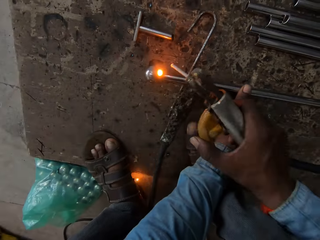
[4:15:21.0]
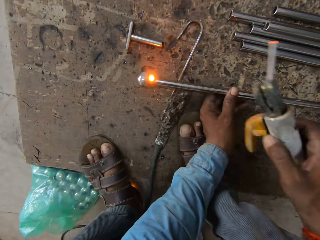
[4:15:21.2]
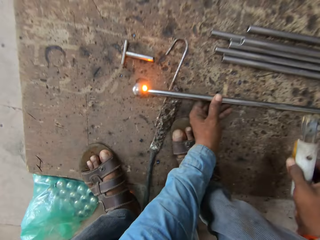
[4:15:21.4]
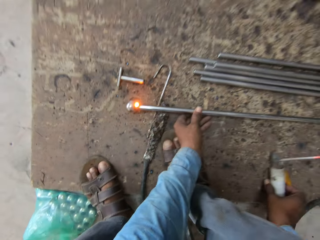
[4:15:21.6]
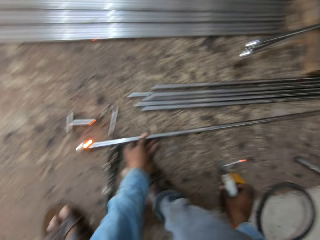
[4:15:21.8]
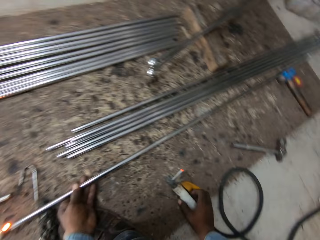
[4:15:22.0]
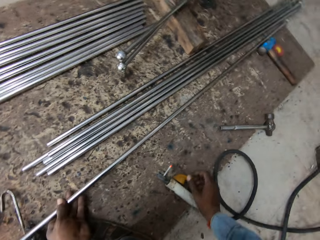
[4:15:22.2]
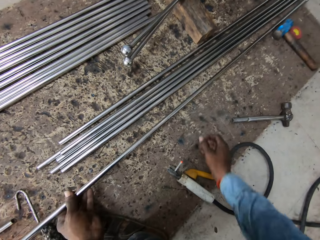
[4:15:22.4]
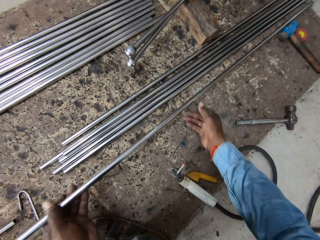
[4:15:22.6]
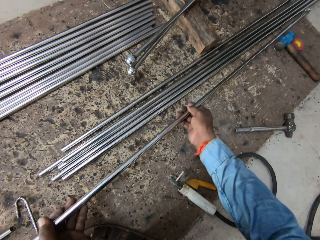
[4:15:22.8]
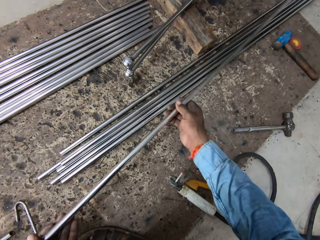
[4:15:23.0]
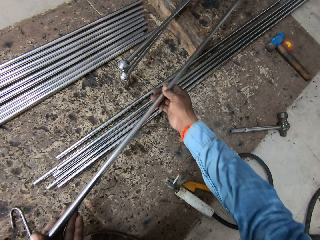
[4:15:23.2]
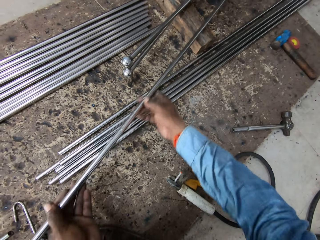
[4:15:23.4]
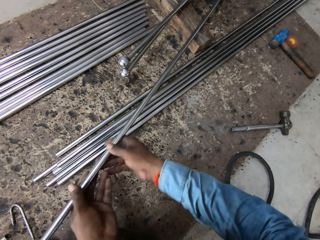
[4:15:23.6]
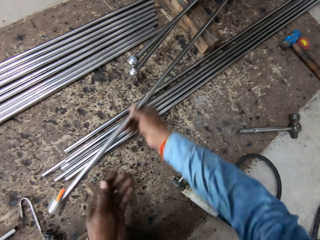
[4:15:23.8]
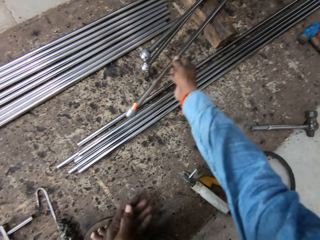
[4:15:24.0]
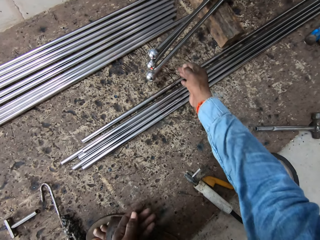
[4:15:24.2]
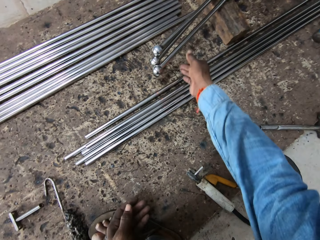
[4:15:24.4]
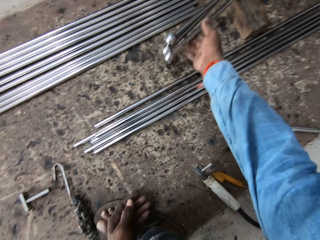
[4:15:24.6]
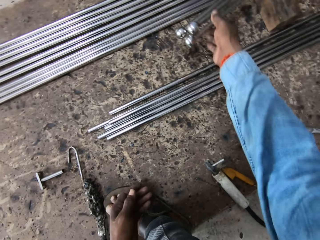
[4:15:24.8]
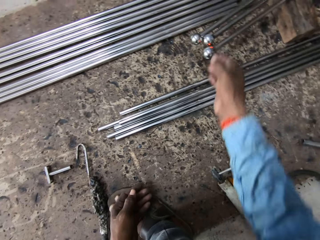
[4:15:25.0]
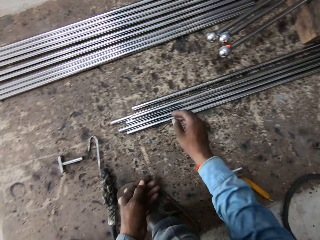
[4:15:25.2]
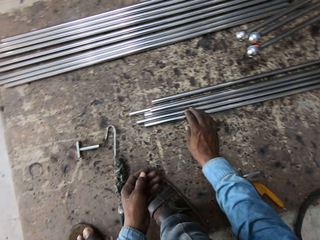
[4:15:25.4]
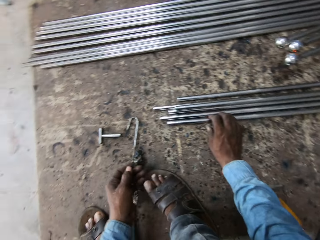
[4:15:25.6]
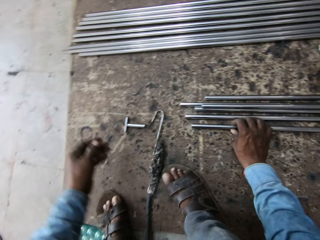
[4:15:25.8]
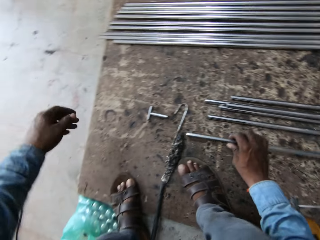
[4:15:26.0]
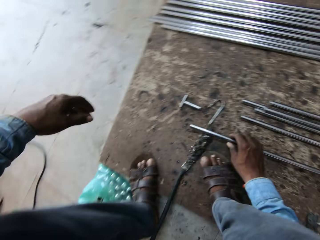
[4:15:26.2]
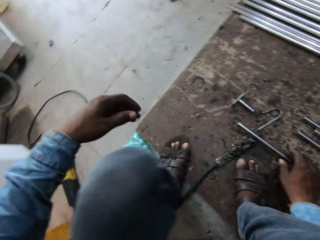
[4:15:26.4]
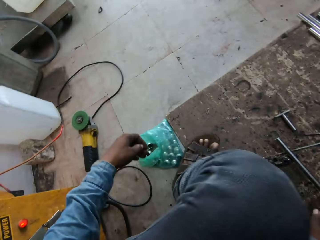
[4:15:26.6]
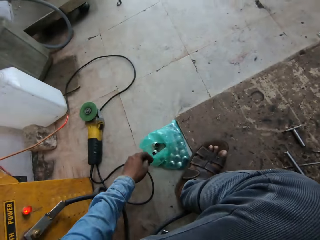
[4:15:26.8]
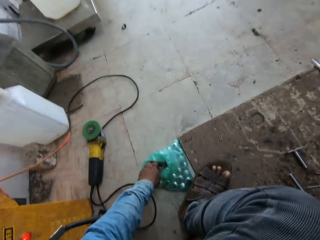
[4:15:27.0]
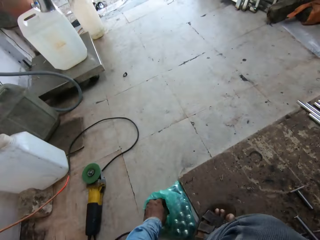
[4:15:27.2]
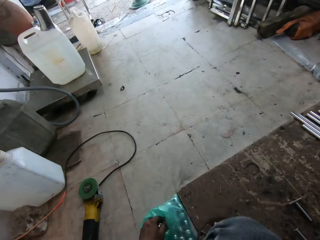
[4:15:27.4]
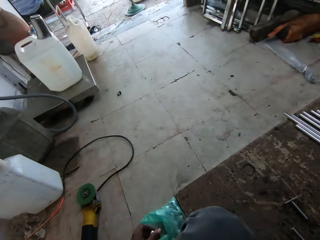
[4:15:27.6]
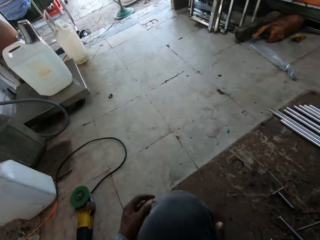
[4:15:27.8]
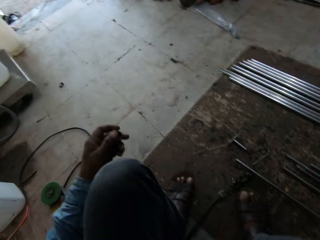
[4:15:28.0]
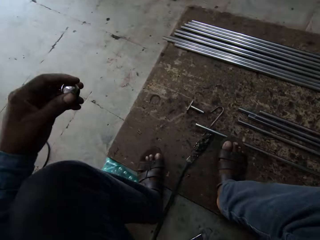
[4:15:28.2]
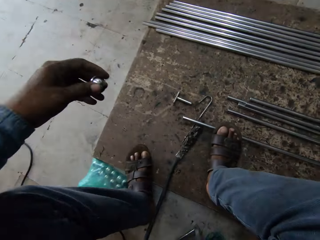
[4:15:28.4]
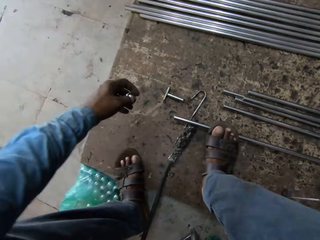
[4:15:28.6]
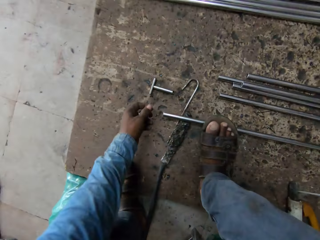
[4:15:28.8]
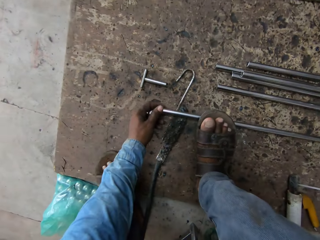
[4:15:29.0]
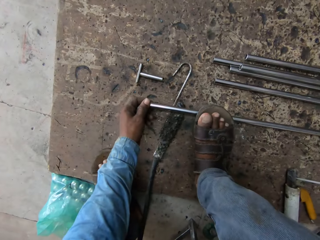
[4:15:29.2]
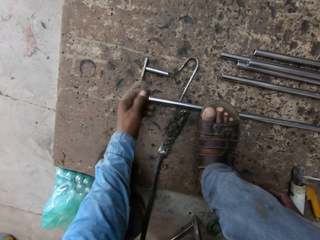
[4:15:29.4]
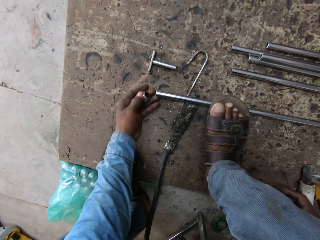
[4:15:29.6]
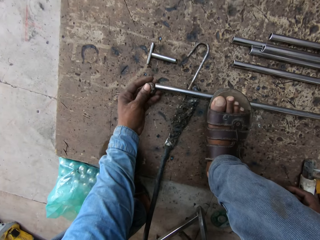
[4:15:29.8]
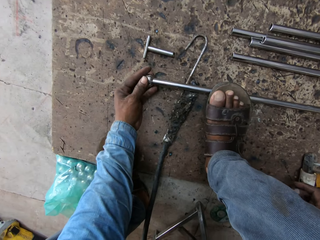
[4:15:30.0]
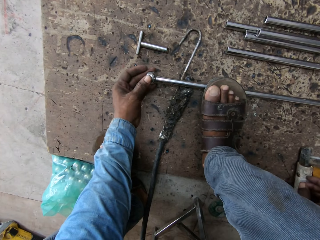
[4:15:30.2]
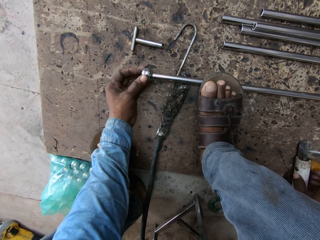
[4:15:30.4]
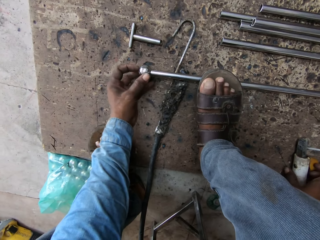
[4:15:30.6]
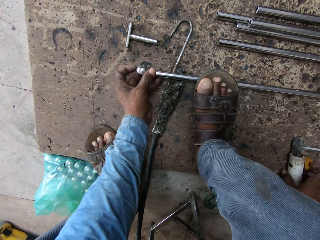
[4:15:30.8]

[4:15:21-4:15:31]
The camera wearer puts the welder. They move the metal. They put back the iron rod. They take another iron rod. They put the metal down. They pick up a ball. They put the ball on the metal.

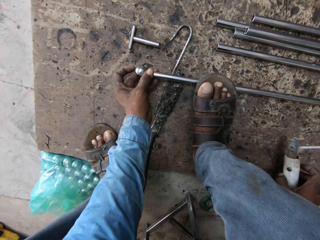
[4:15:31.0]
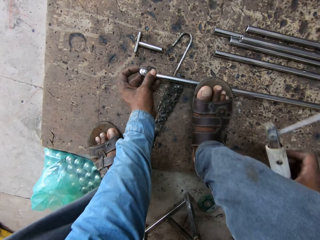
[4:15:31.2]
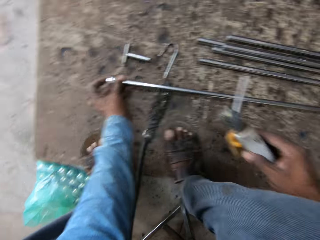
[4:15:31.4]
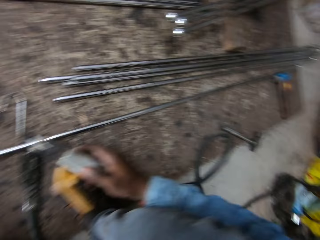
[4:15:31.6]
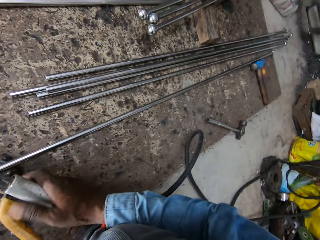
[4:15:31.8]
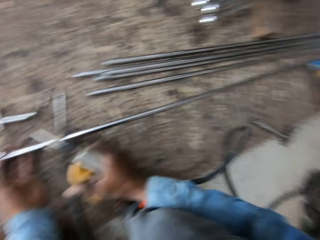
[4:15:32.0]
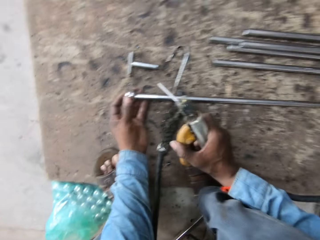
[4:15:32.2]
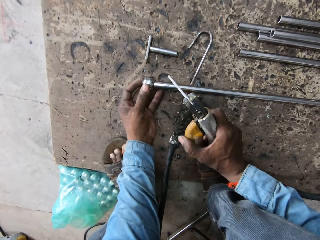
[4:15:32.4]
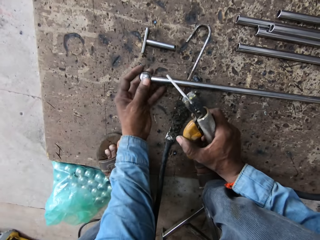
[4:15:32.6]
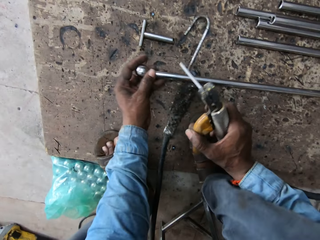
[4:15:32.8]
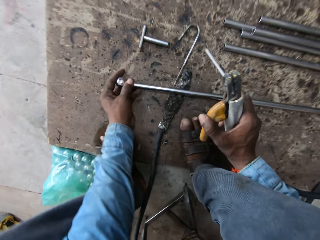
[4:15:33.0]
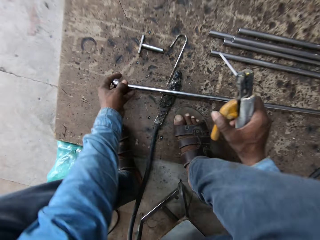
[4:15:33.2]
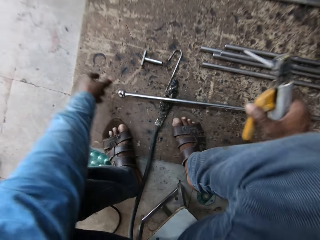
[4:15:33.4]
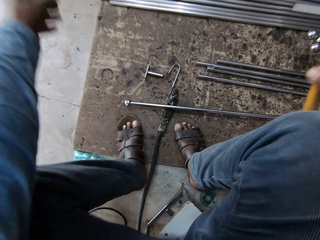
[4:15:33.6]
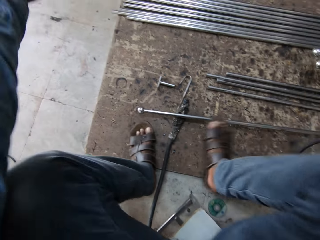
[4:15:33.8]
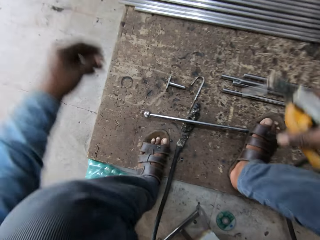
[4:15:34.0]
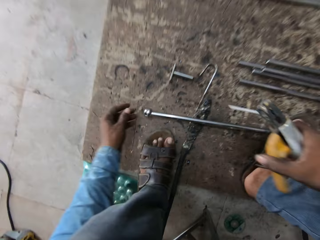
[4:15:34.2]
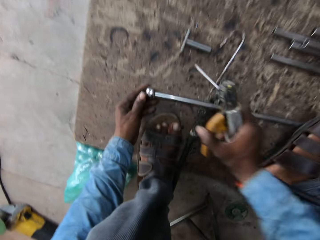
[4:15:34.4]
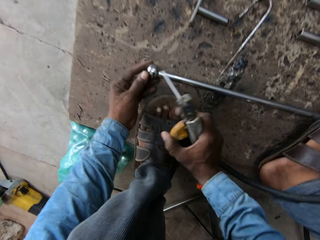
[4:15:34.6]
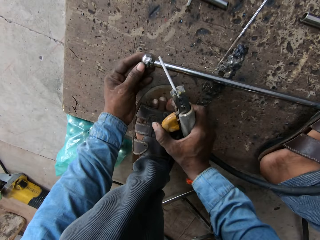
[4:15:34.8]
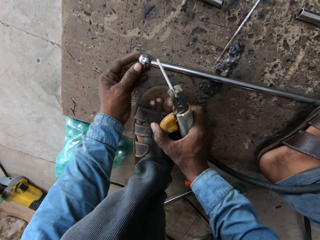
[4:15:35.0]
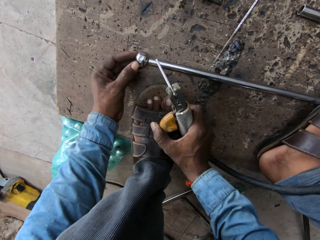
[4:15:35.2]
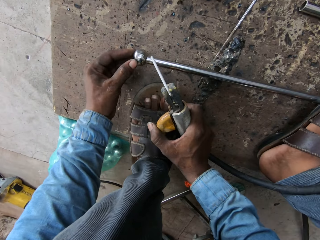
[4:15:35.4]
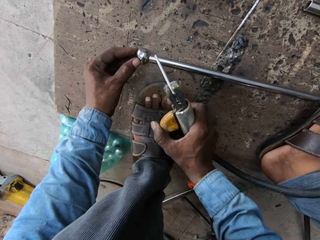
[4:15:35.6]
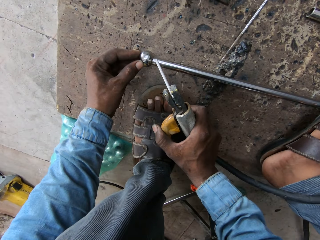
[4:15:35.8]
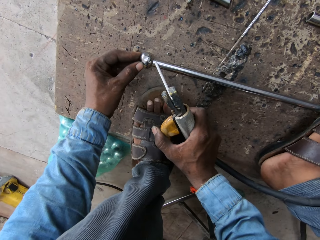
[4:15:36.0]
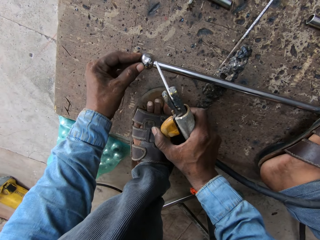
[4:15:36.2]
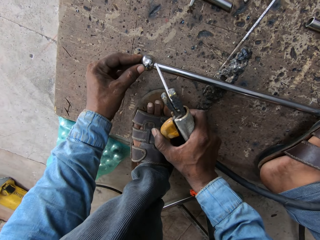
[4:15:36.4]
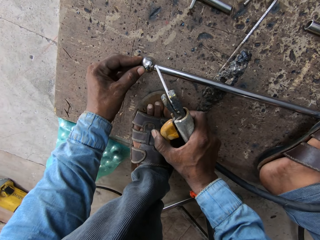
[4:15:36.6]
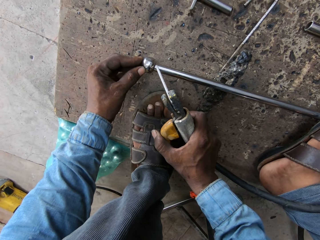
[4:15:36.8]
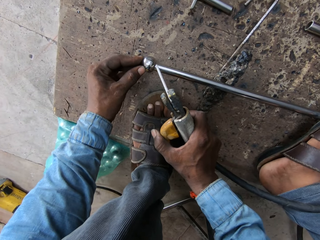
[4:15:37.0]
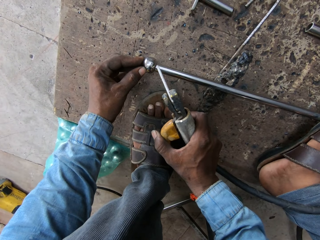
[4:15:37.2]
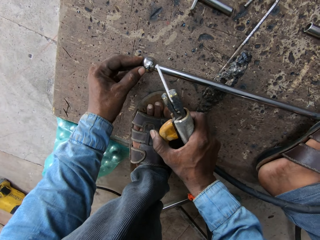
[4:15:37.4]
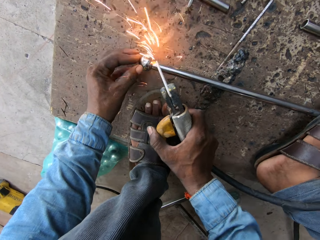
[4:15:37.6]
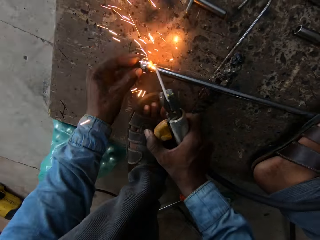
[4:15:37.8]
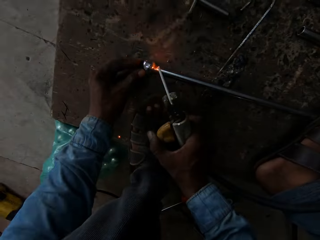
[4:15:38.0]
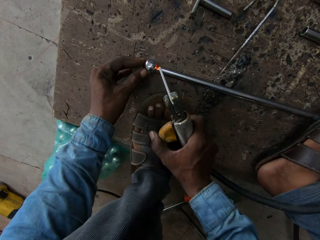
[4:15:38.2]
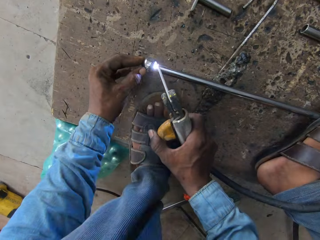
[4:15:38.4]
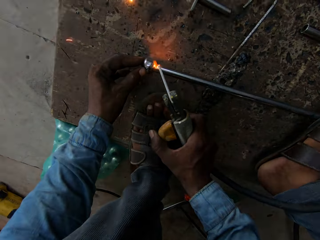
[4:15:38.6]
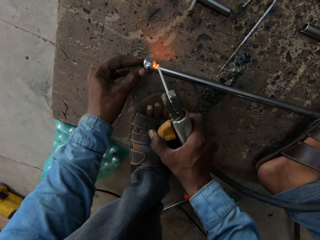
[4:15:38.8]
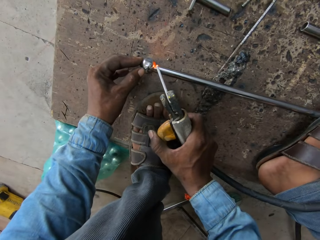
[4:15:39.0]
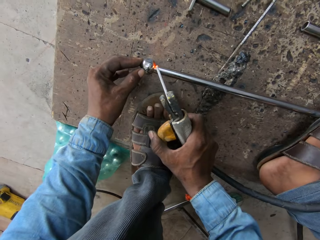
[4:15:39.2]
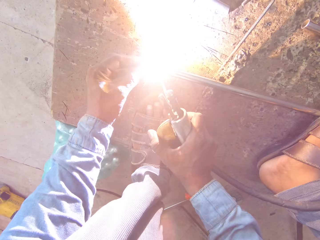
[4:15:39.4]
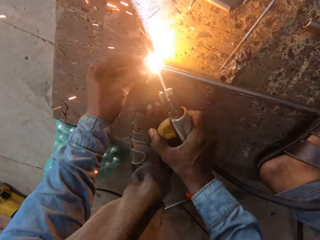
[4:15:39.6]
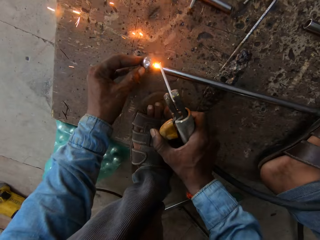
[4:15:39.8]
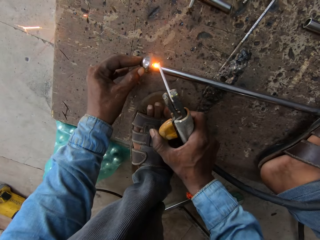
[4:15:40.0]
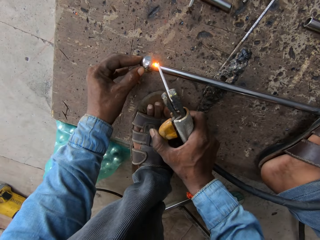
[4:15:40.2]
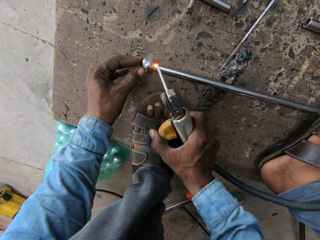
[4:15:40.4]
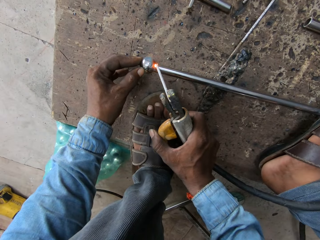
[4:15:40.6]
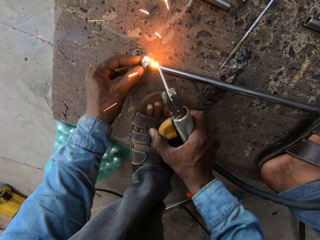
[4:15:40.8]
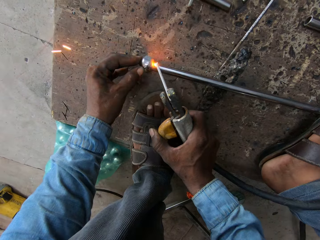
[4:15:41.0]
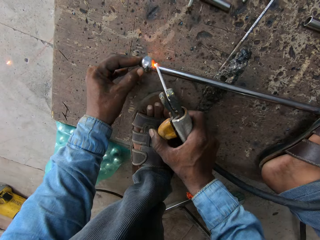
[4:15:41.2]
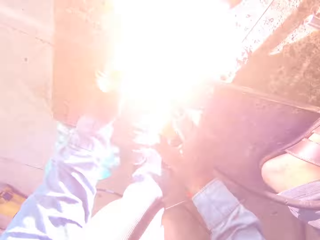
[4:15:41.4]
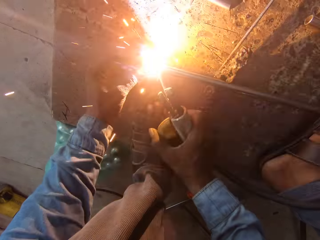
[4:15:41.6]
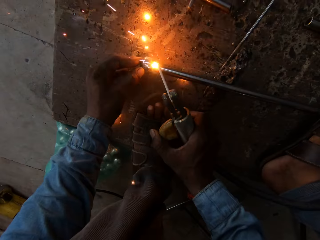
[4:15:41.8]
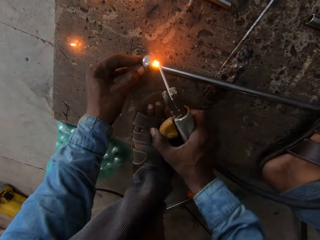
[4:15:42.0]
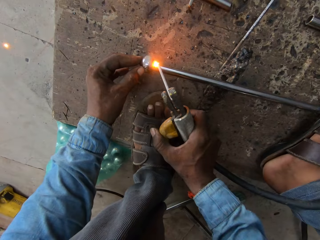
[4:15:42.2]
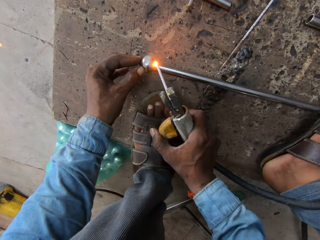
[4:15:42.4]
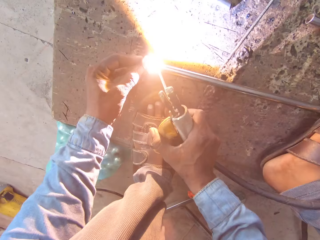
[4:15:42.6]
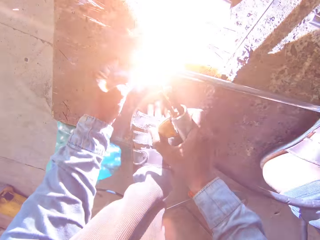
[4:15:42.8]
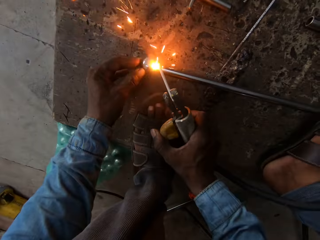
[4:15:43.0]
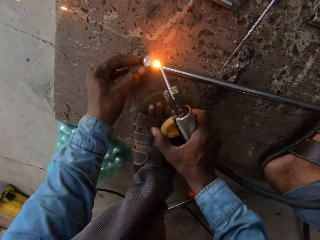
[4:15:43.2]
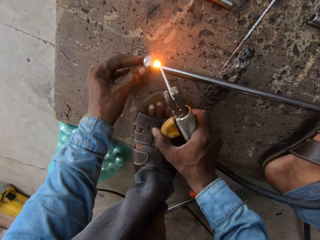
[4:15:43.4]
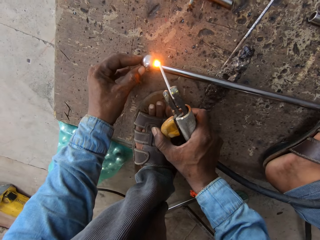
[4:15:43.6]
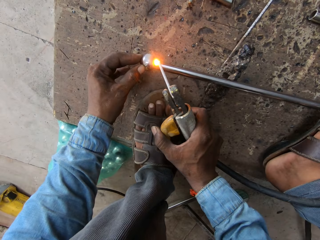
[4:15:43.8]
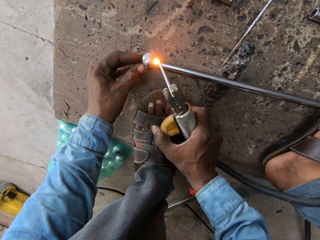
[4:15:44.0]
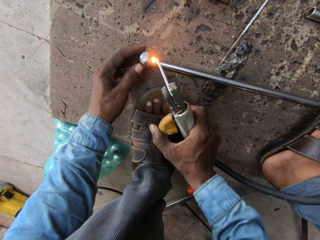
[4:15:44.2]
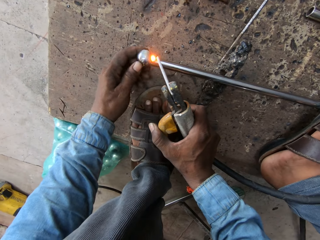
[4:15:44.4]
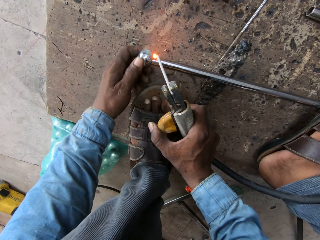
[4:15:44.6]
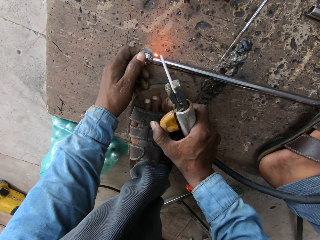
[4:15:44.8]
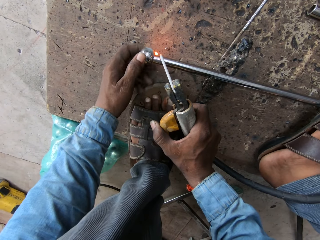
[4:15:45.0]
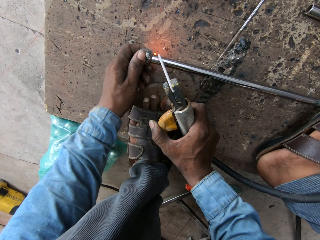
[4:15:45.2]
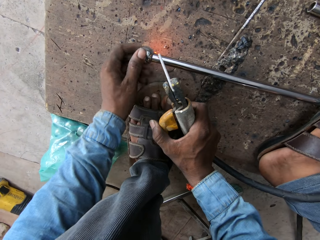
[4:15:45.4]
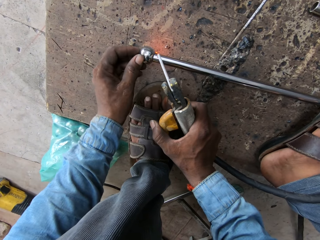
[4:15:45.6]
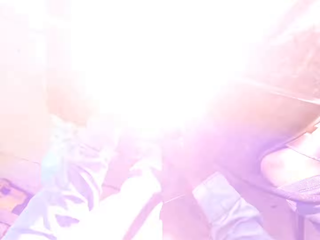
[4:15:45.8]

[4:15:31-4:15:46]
The camera wearer picks up the welder. They move the metal. They stand. They weld the iron rod. They put the welder down.
